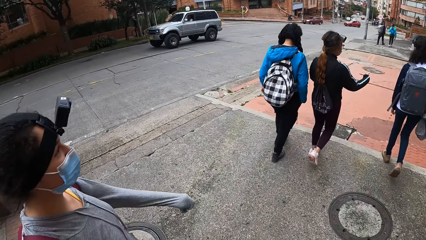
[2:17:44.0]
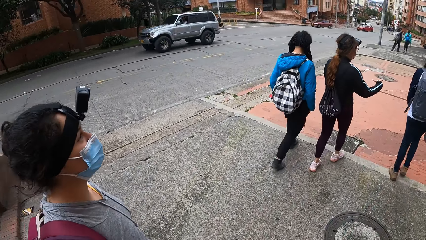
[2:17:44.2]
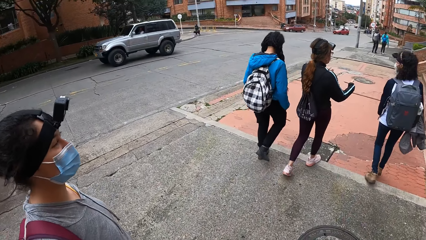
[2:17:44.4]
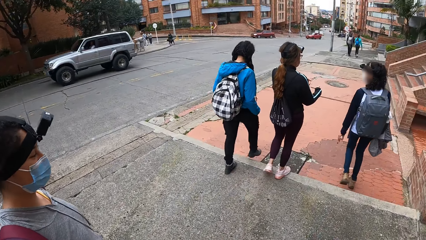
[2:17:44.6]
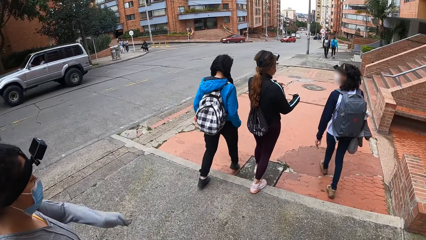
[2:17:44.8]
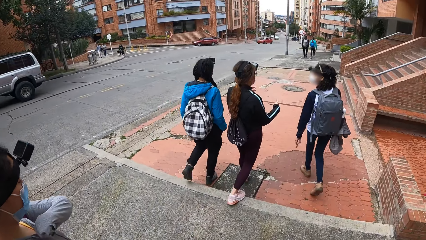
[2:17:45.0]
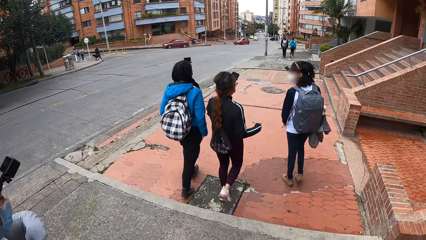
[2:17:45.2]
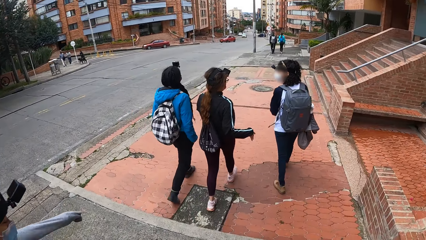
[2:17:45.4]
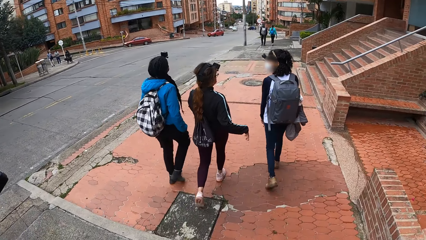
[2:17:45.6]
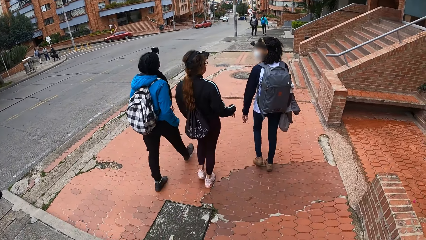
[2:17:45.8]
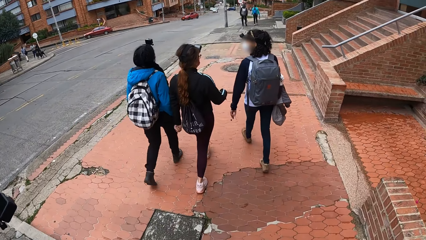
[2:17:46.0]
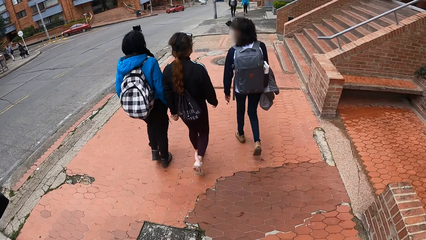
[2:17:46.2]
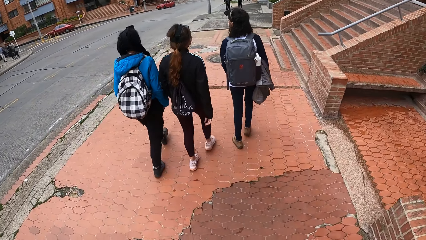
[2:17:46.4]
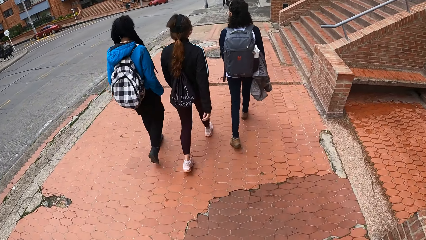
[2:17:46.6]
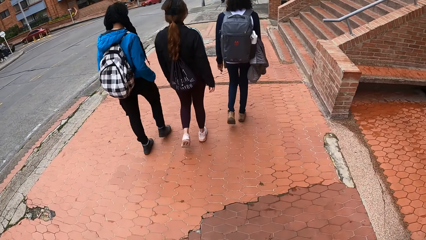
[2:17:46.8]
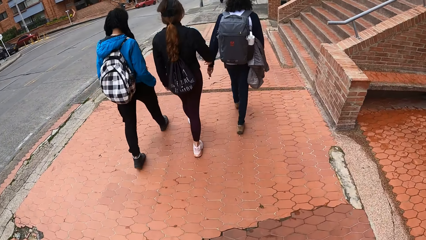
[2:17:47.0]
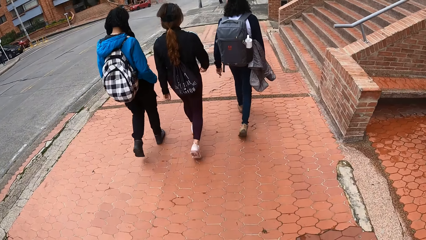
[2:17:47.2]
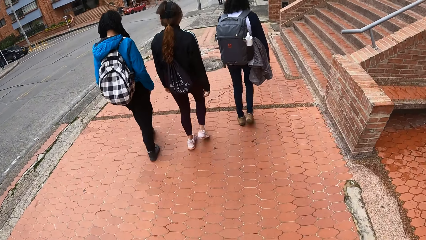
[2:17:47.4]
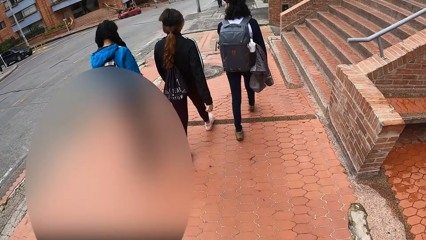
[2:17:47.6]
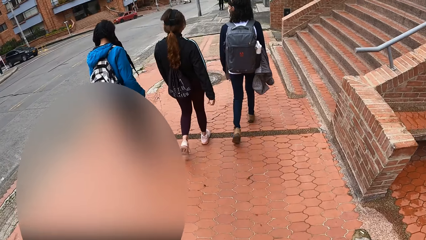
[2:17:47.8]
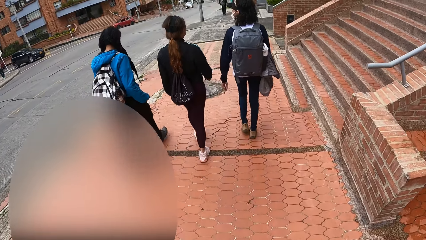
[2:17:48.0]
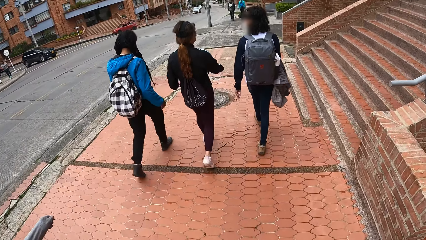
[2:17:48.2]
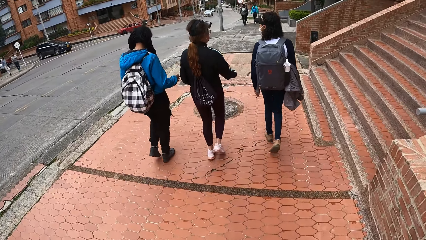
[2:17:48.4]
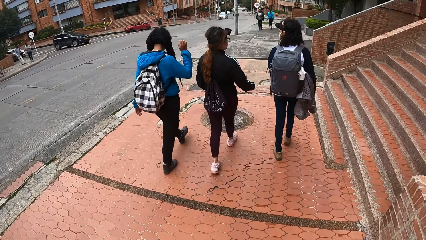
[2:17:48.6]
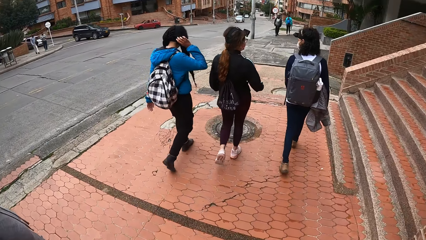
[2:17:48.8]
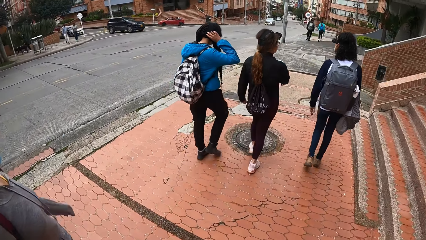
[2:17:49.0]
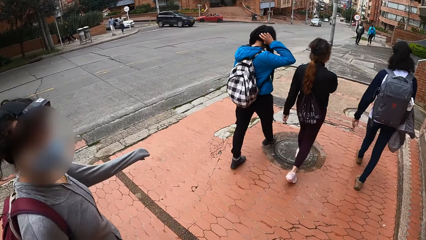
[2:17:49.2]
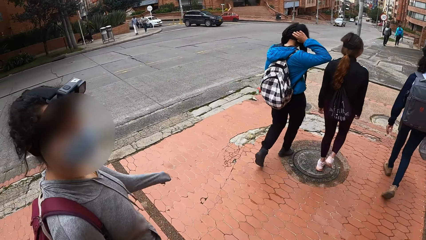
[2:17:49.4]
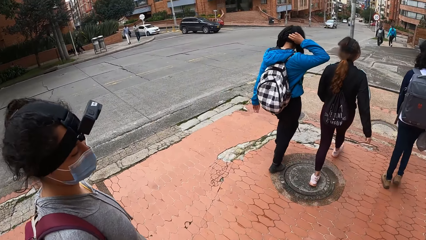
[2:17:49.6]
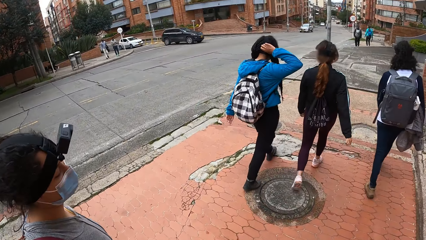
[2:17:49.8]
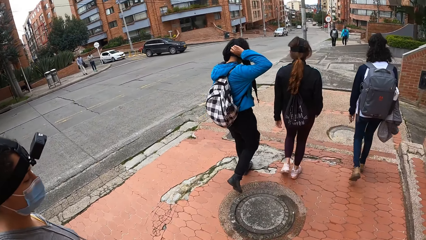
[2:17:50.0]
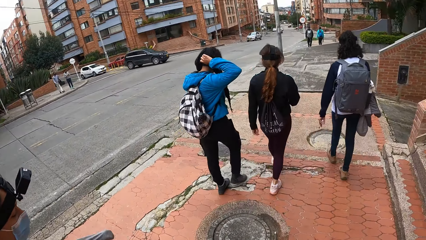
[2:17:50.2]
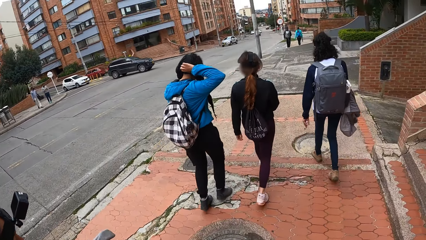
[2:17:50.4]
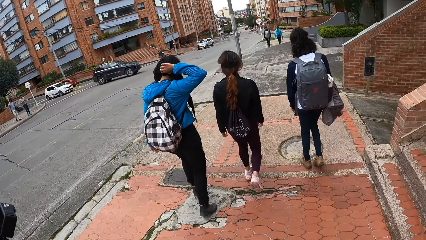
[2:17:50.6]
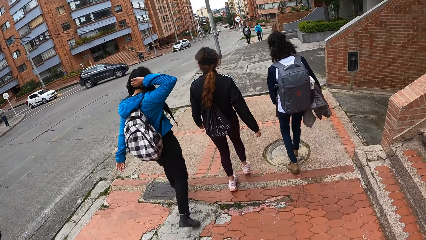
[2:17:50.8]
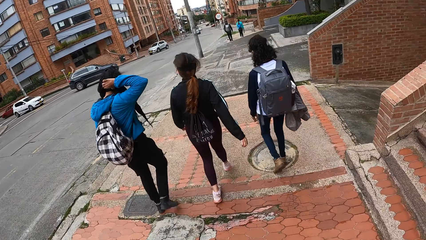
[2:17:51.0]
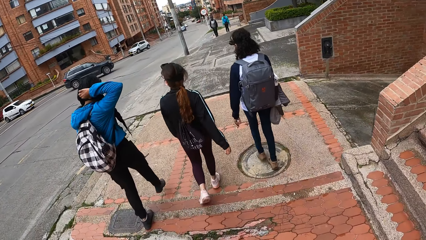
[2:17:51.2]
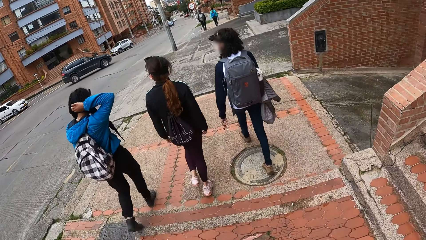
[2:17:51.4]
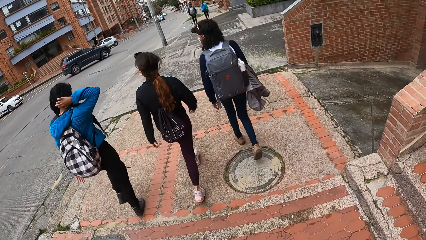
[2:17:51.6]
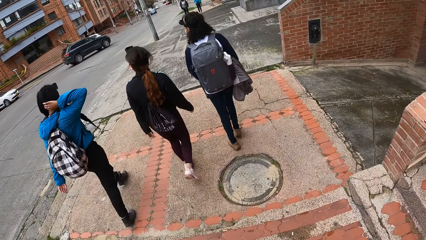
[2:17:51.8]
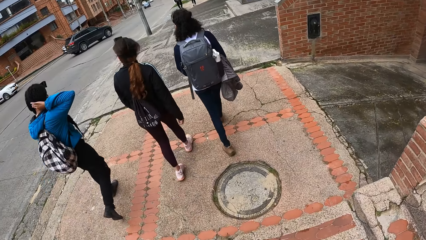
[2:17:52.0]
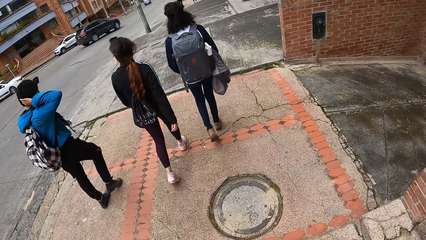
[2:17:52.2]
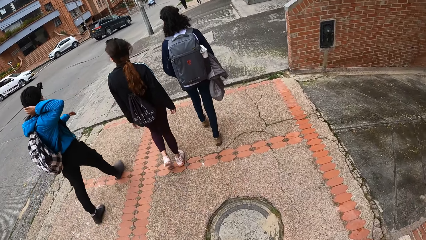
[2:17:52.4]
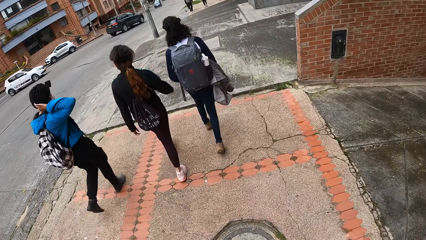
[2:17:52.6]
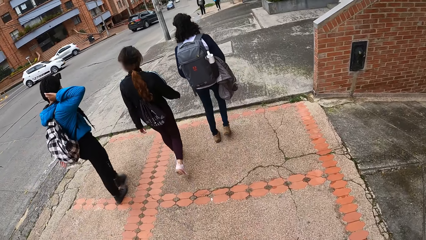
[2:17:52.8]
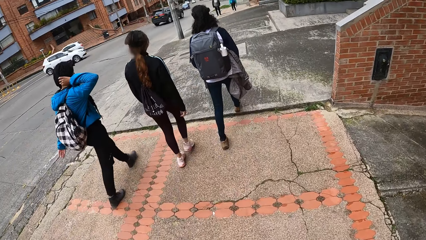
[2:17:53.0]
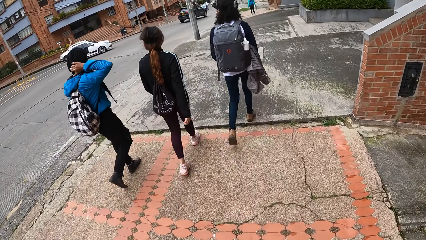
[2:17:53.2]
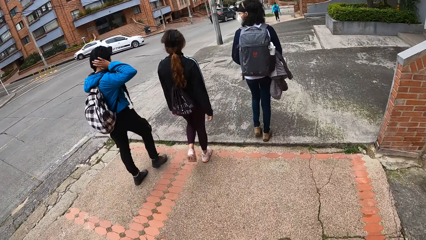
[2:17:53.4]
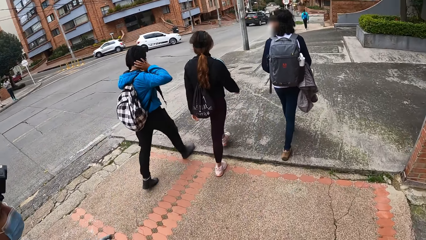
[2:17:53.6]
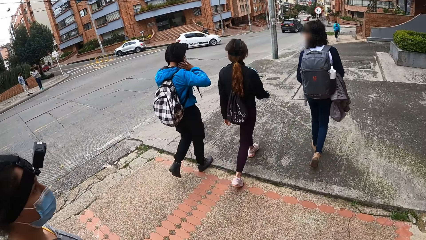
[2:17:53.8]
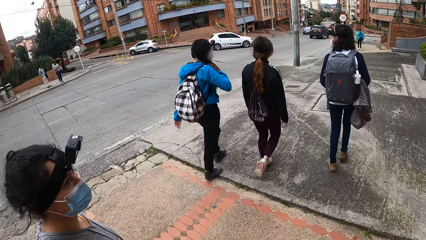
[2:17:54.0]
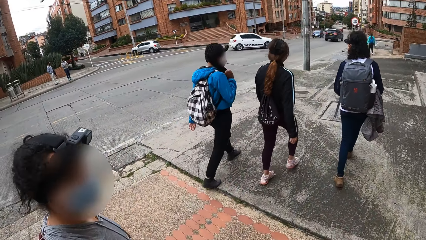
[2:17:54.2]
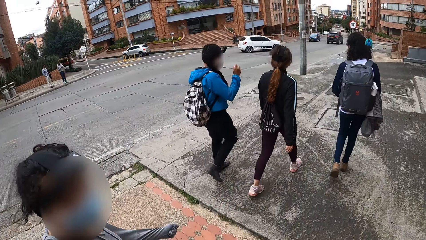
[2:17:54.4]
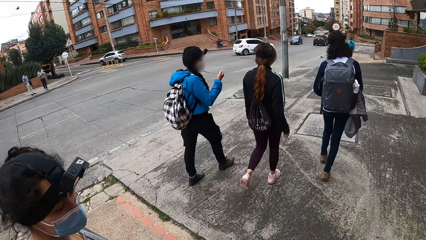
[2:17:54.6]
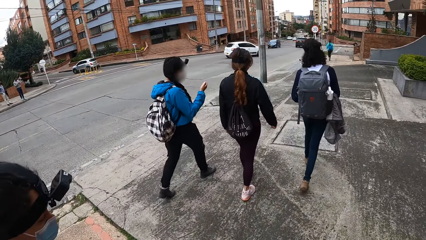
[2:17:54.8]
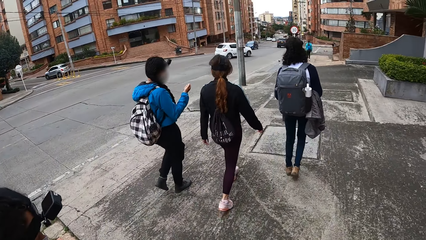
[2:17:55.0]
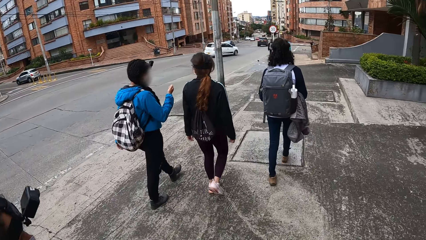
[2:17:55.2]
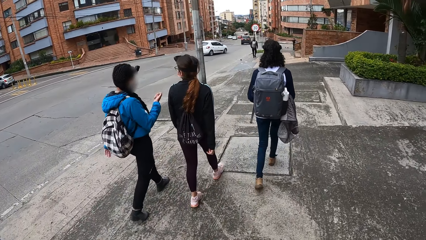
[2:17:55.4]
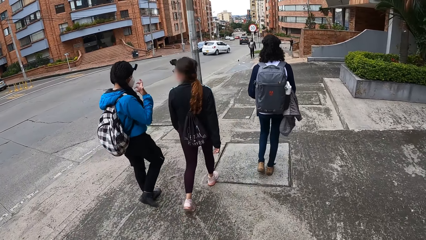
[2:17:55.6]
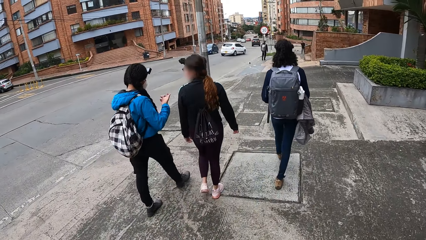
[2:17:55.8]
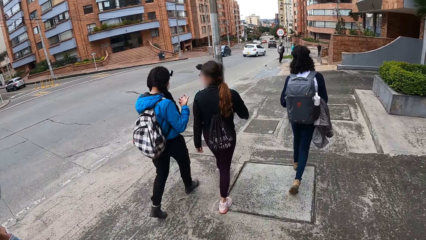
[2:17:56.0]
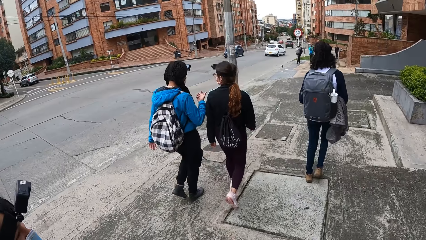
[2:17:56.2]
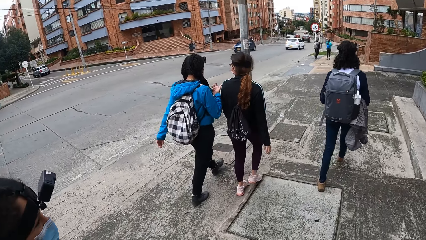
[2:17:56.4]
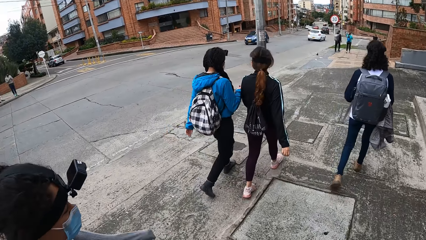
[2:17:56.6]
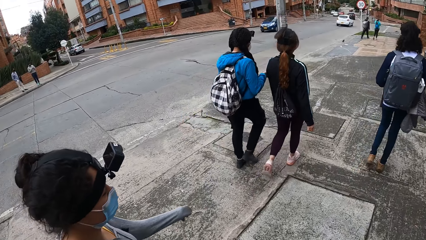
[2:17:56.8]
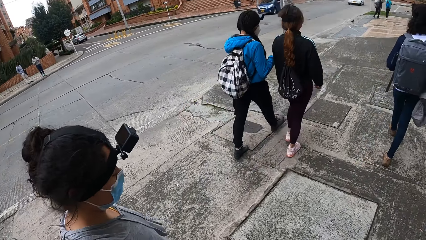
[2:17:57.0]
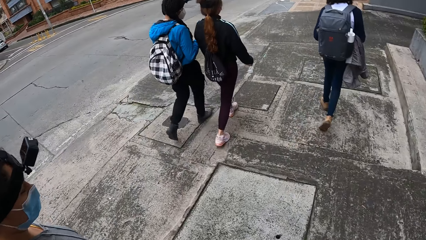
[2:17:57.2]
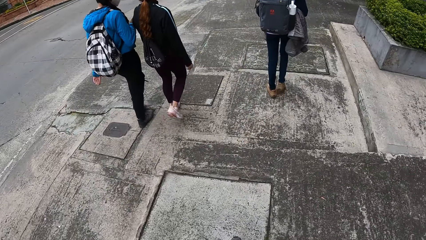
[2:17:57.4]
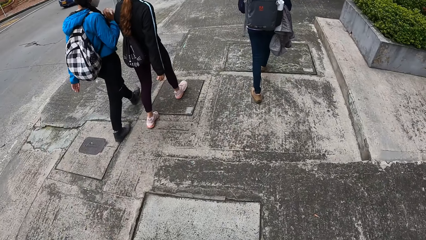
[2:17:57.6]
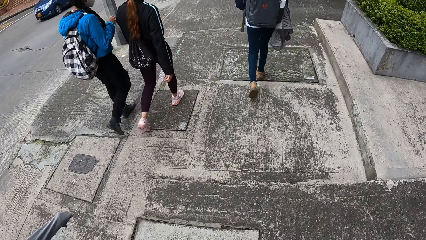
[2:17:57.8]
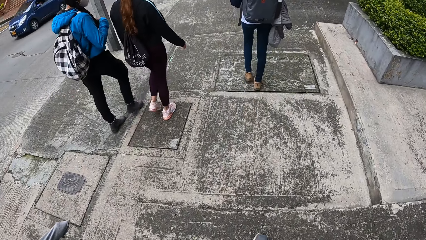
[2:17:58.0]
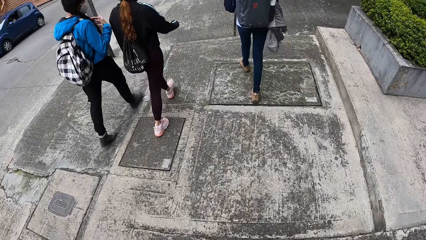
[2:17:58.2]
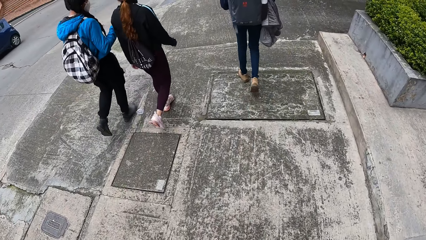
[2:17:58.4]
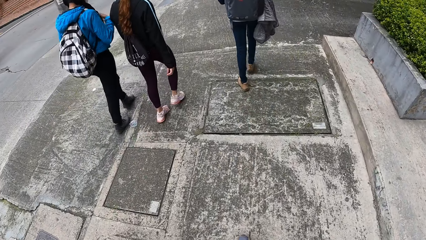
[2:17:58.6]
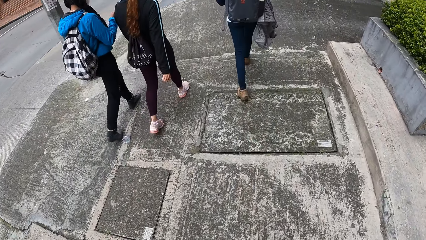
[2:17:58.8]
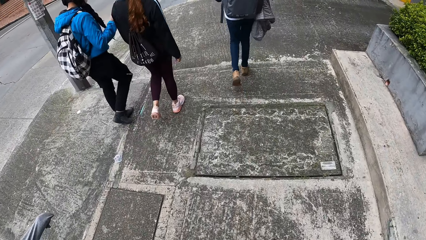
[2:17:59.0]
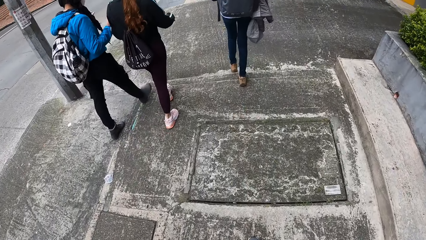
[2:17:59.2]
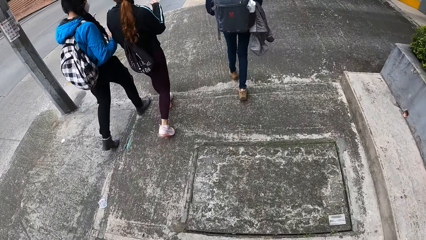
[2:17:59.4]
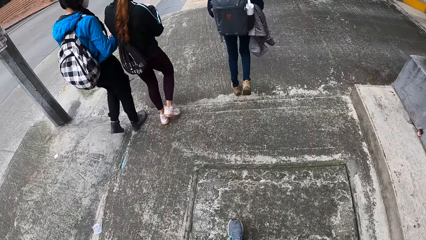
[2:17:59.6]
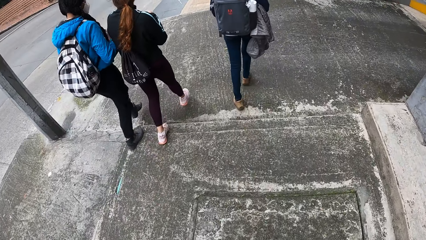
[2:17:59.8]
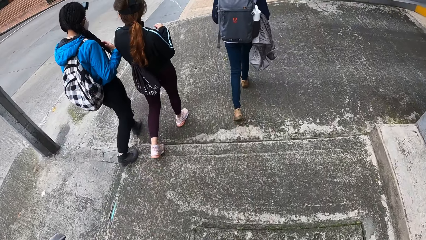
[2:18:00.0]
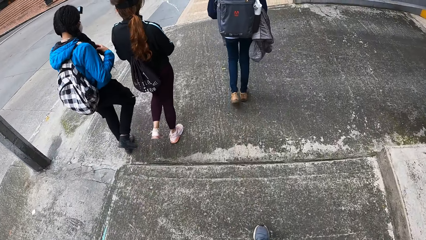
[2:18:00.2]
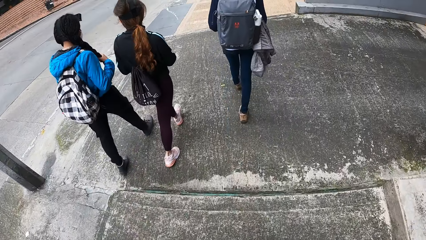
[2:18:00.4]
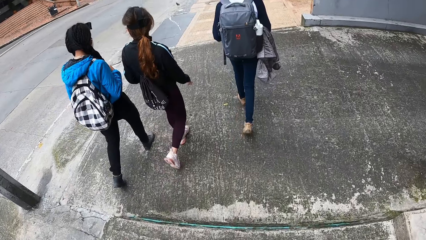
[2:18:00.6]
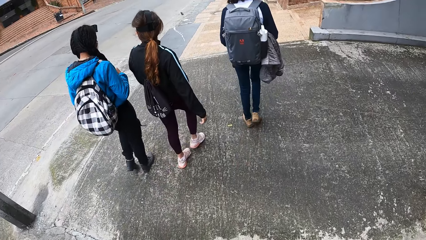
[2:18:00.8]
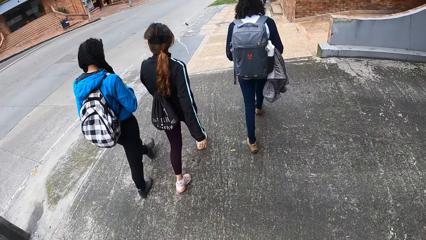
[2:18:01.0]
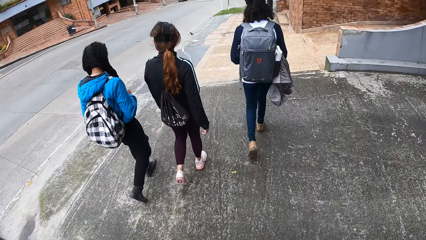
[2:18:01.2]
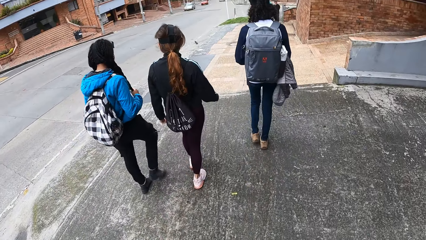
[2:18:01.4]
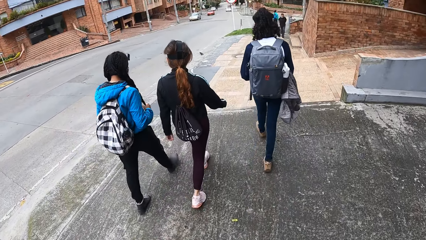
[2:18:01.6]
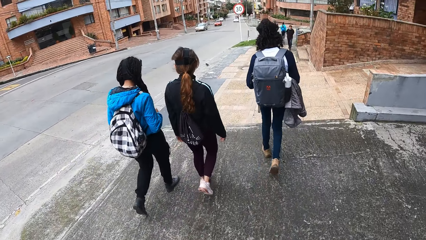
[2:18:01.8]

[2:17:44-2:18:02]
The camera wearer walks along the road with a woman. They look at the woman. They walk along the road with the woman. The woman converses with the camera wearer. The camera wearer walks along the road with the woman.
